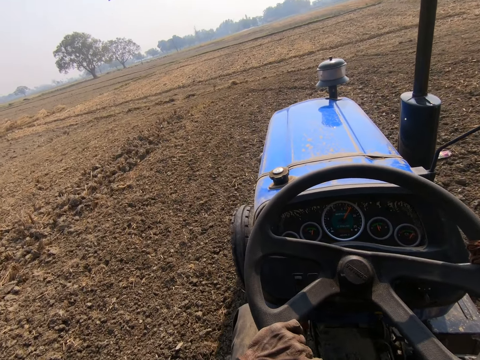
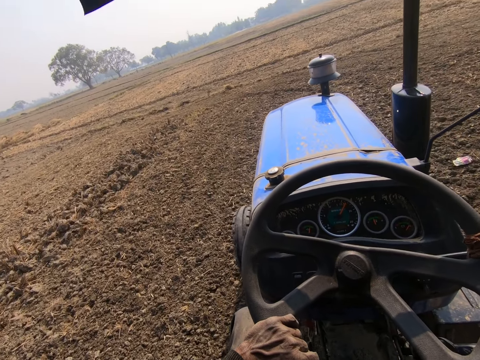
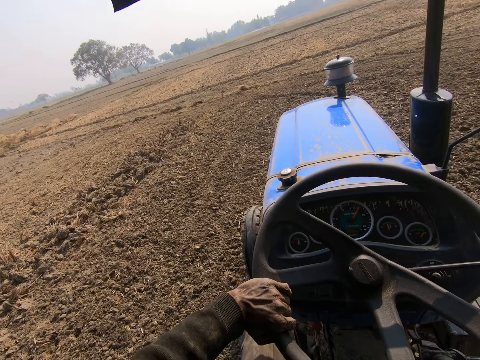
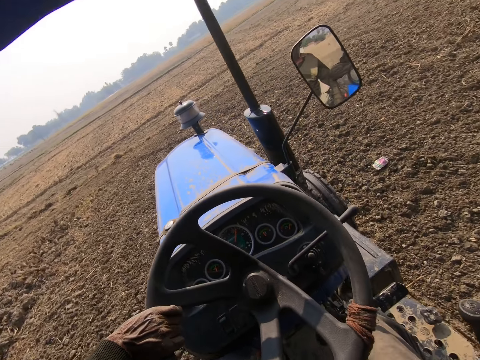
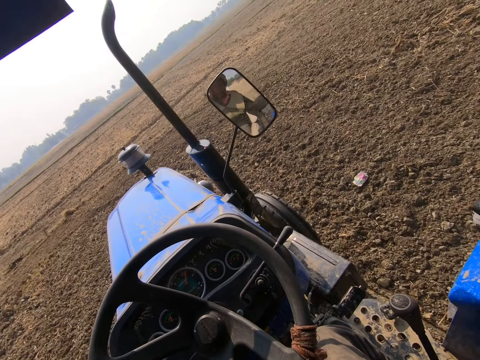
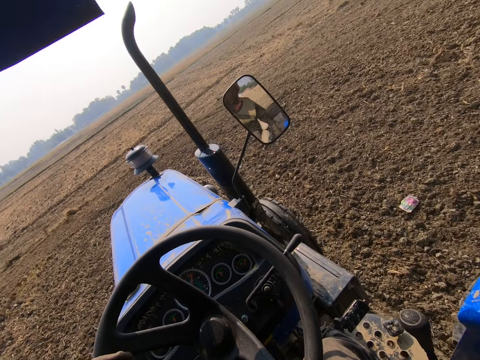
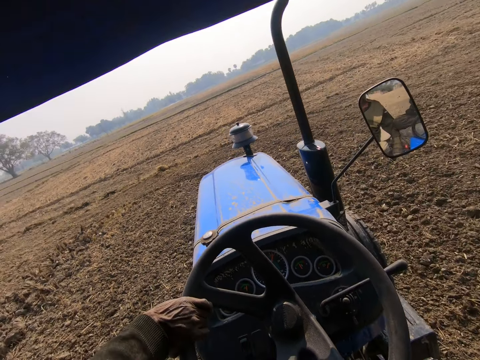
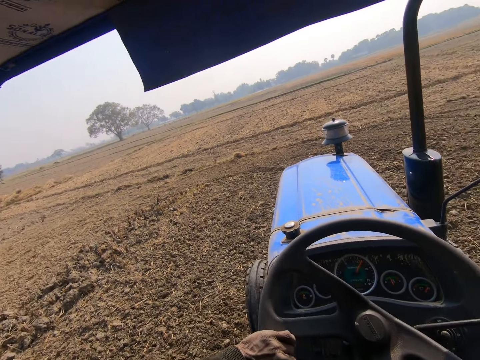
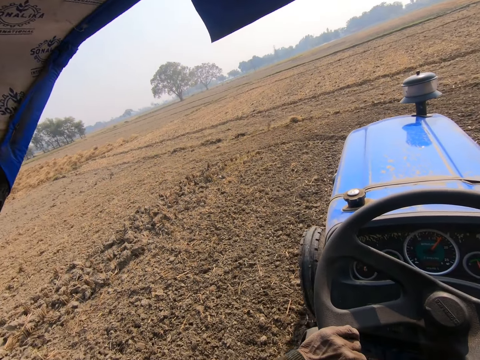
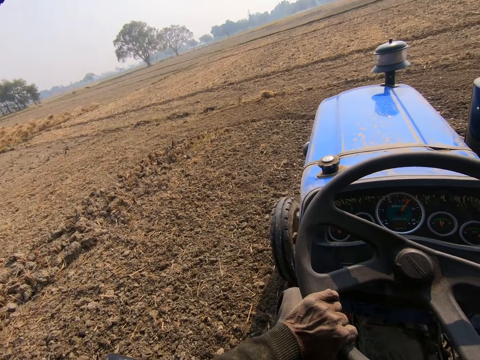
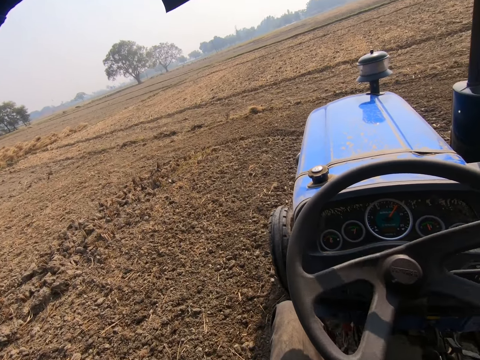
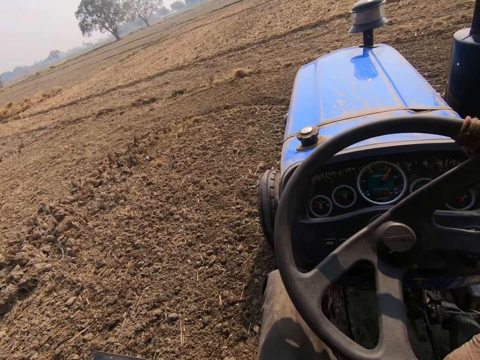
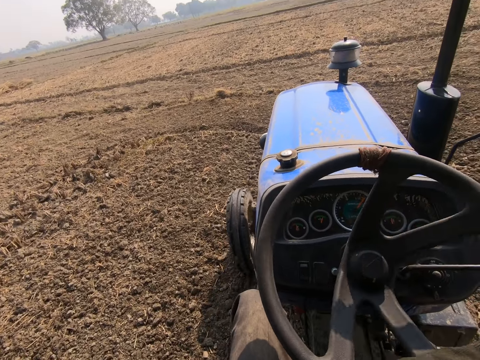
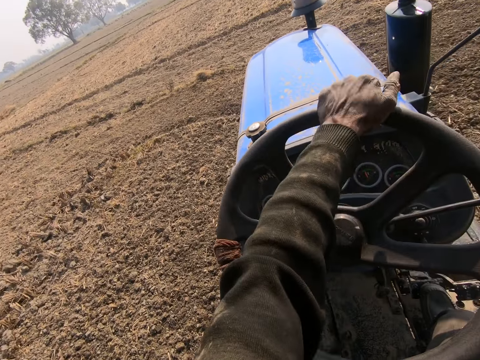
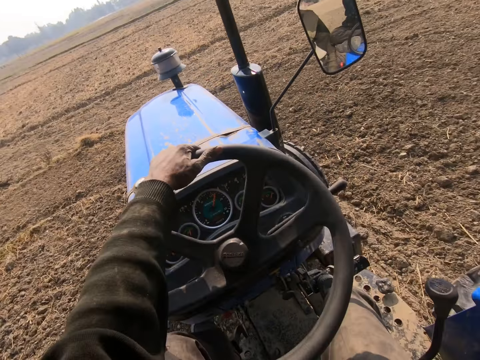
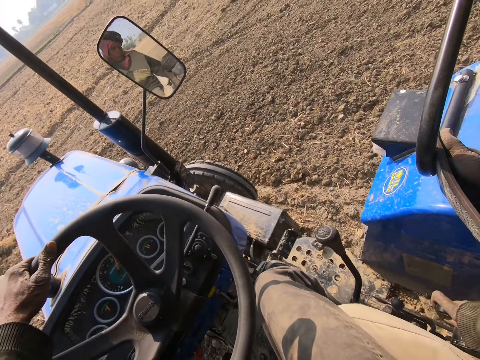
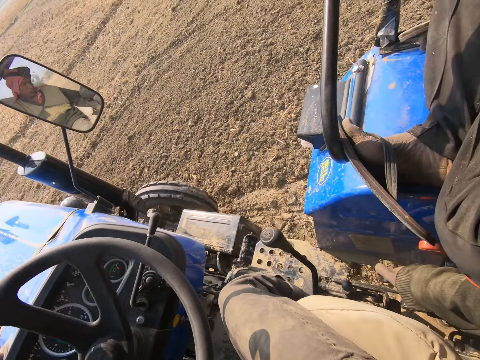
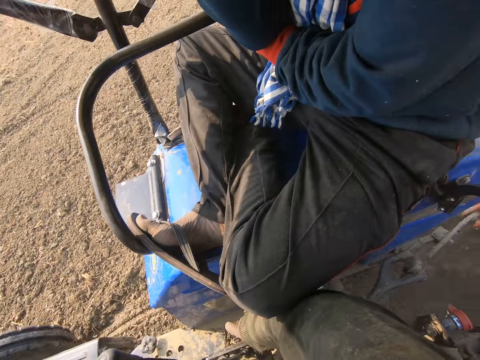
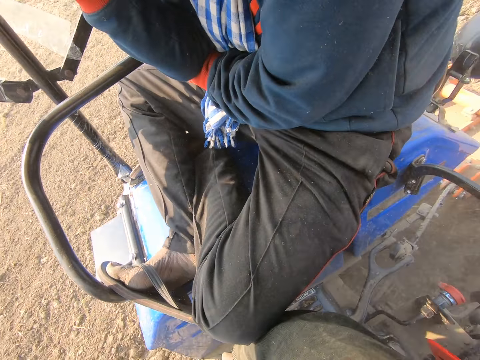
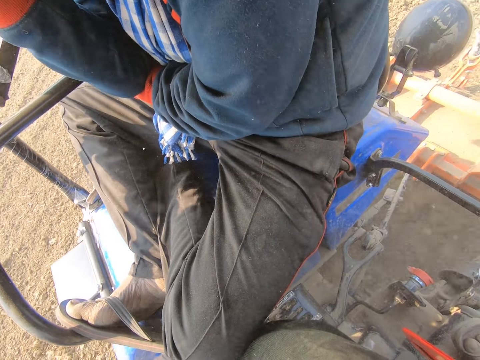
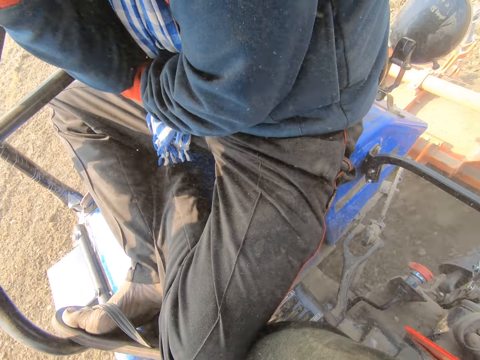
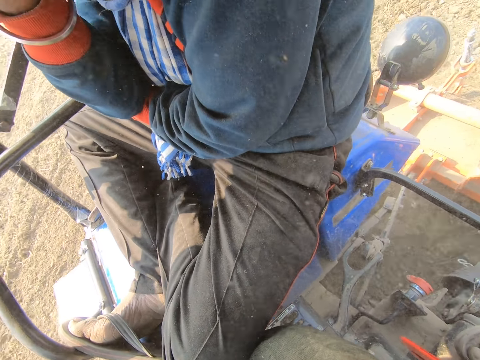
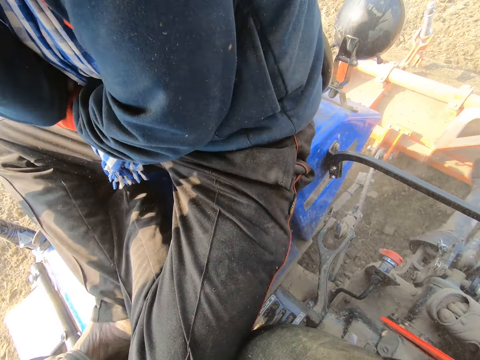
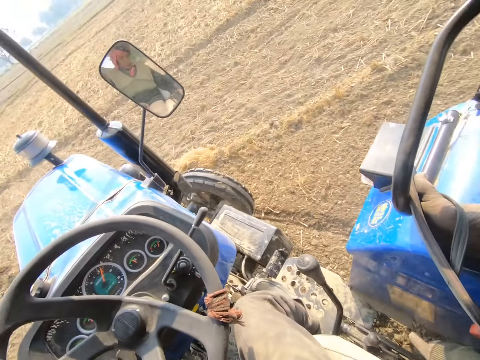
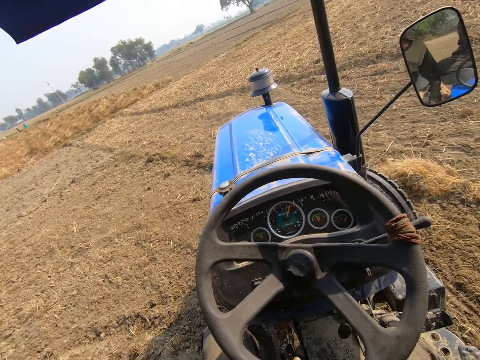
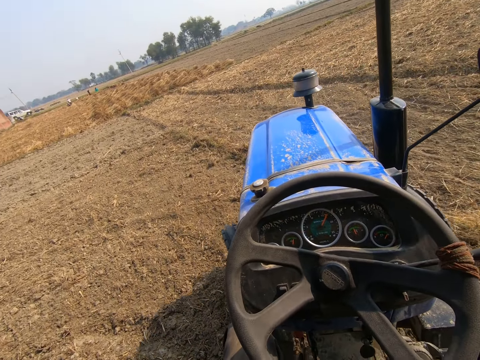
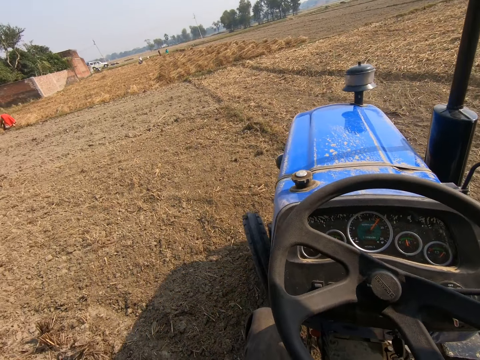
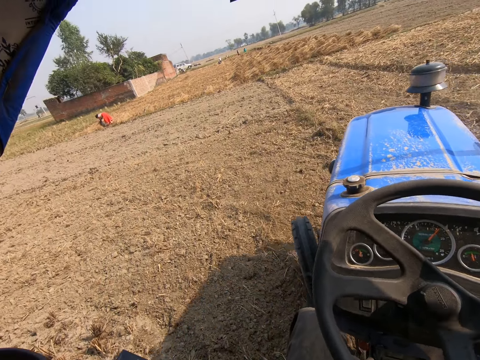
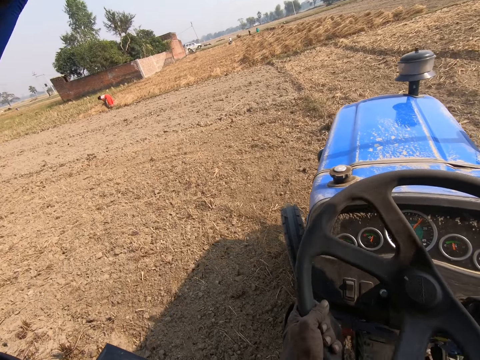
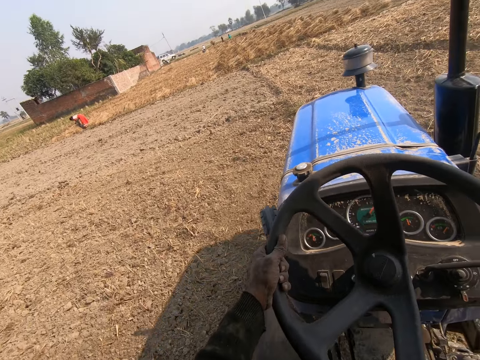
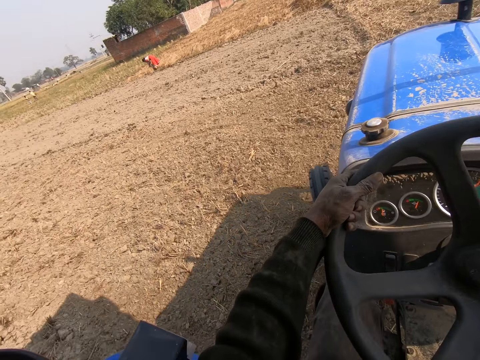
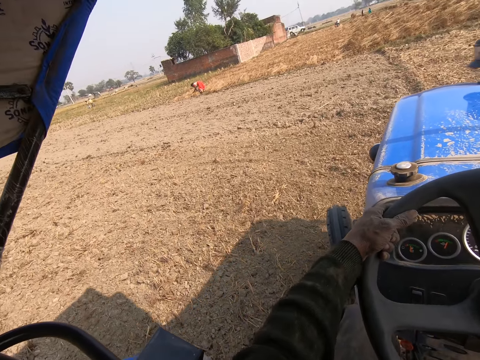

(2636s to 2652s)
The camera wearer looks back. They drive the tractor.

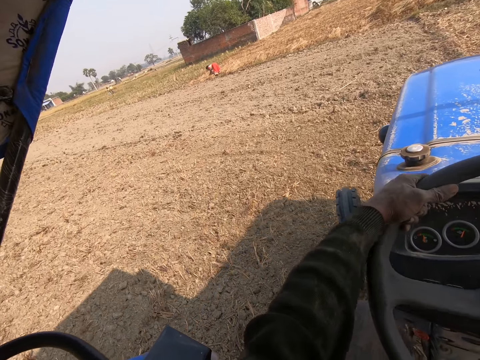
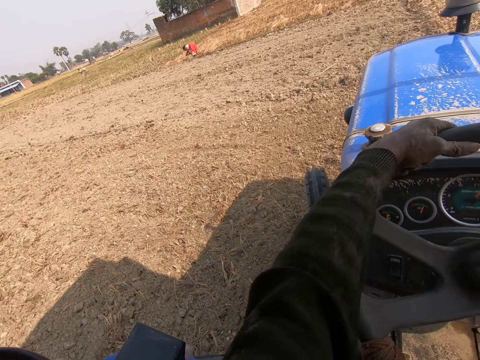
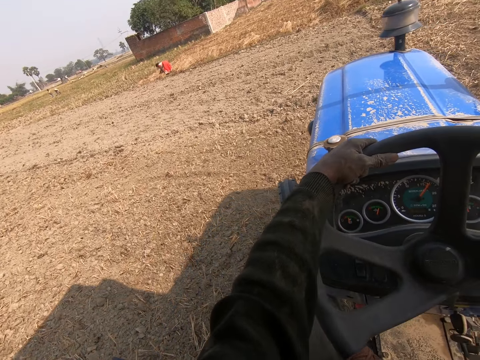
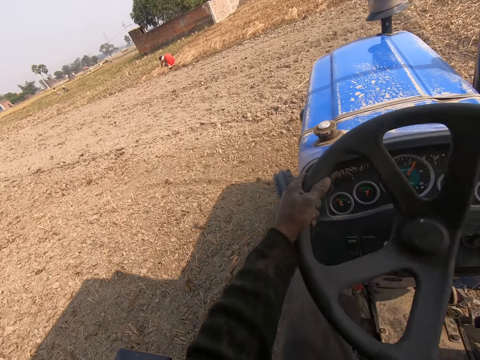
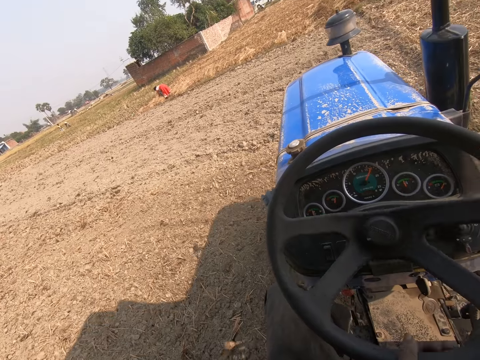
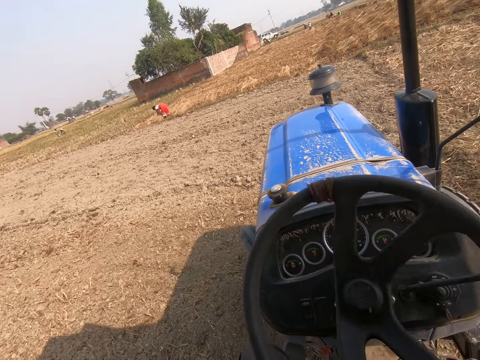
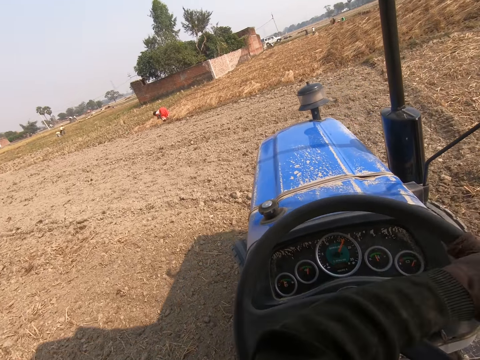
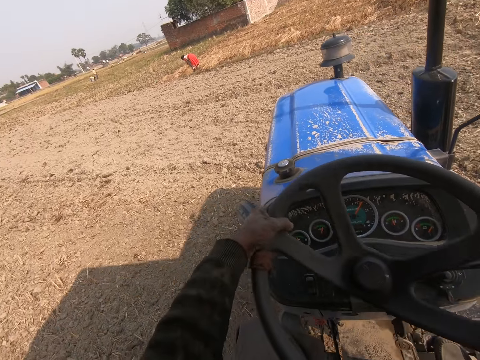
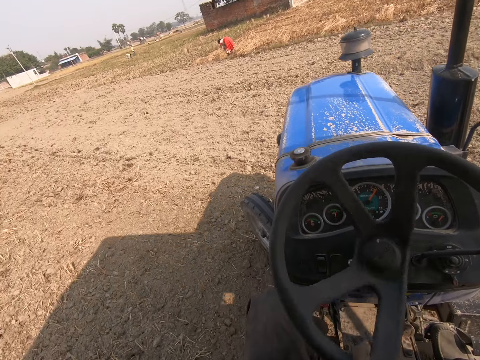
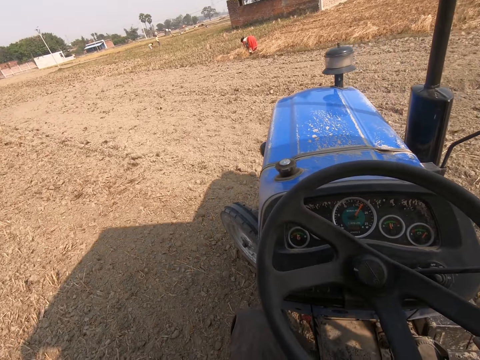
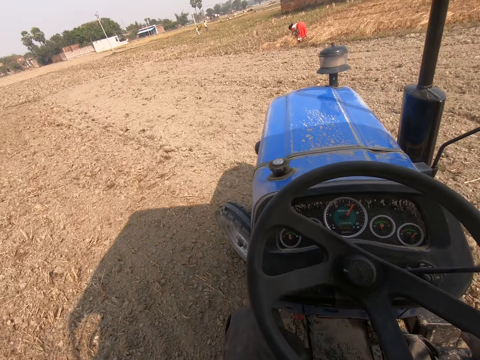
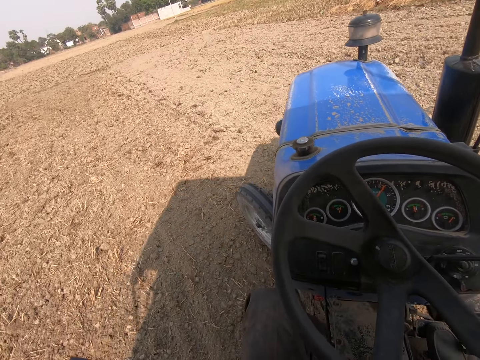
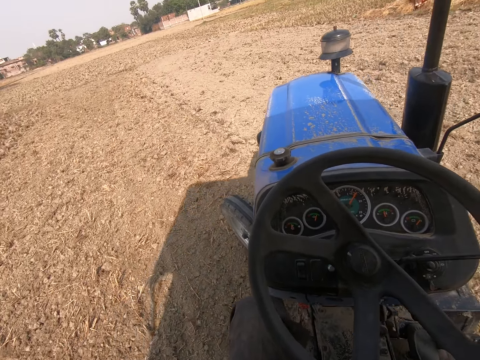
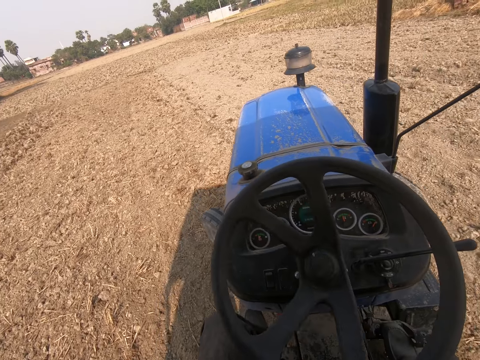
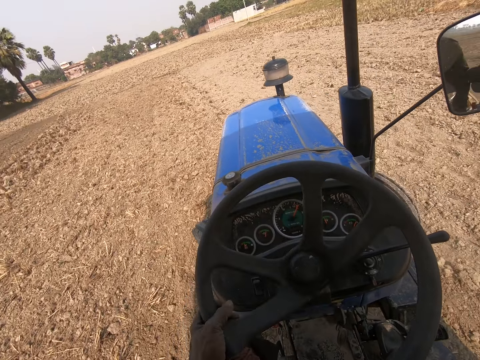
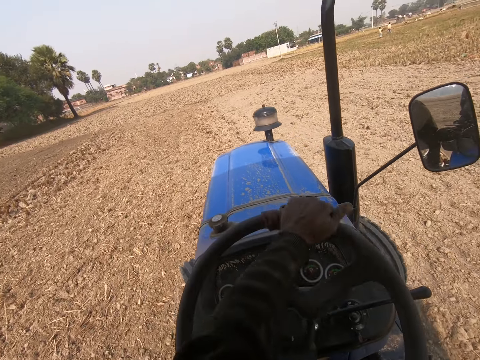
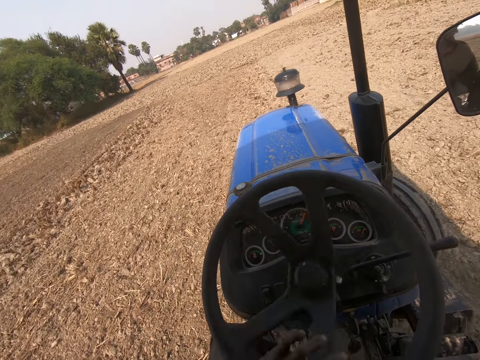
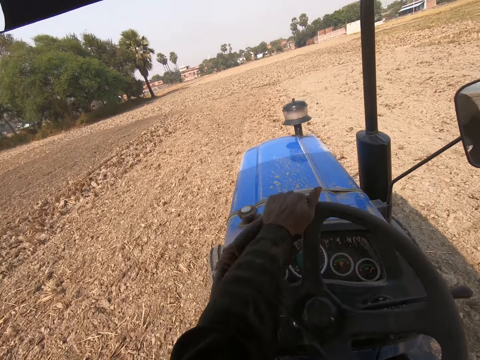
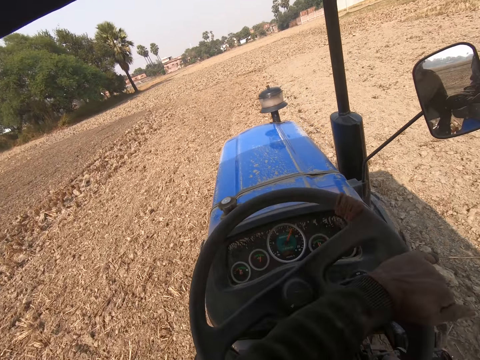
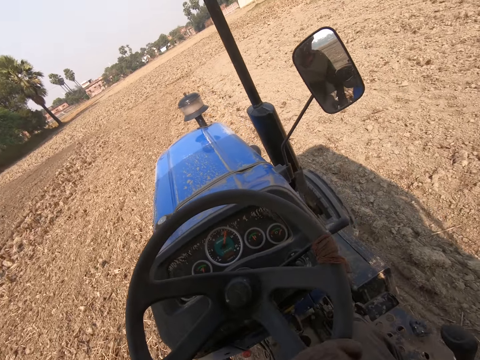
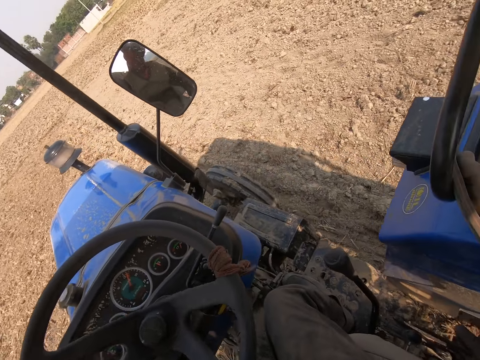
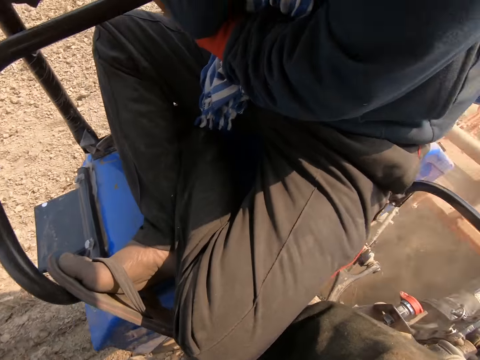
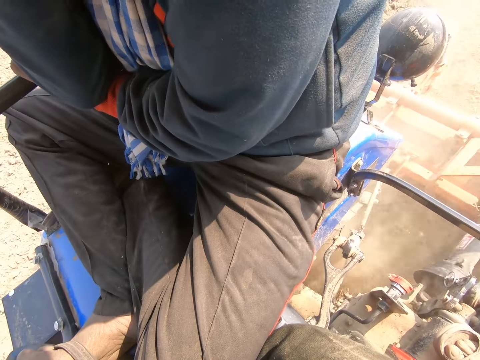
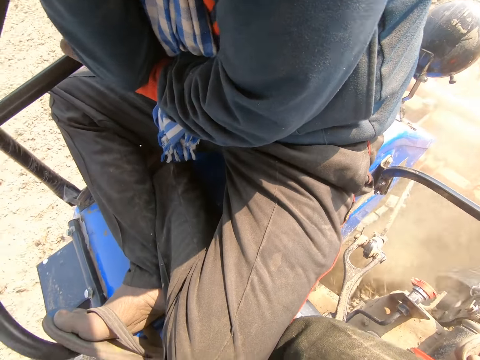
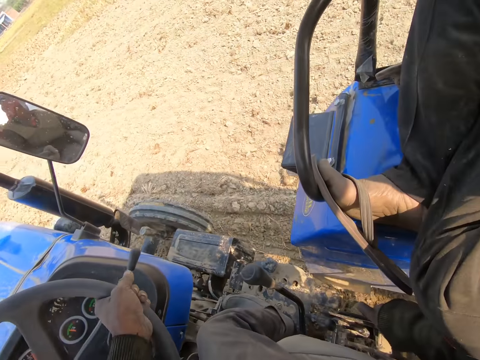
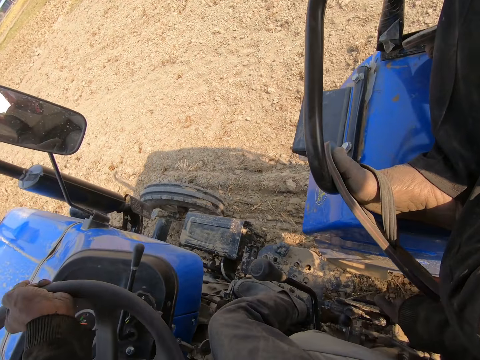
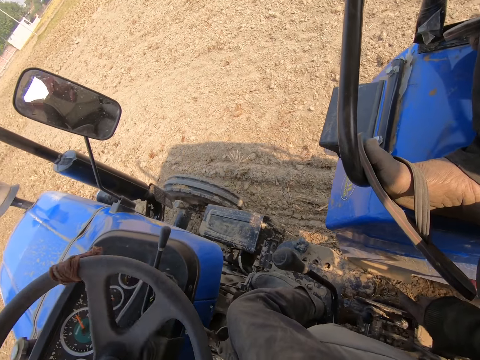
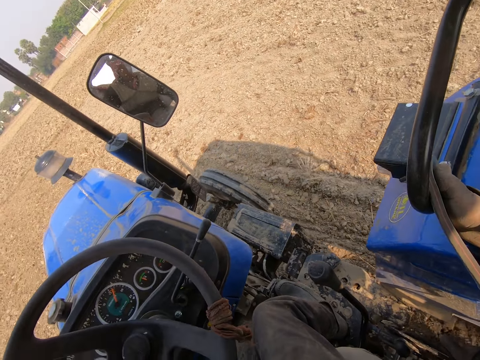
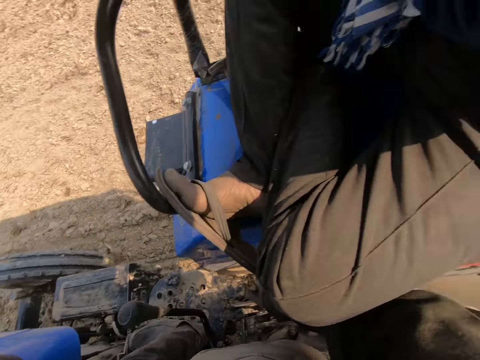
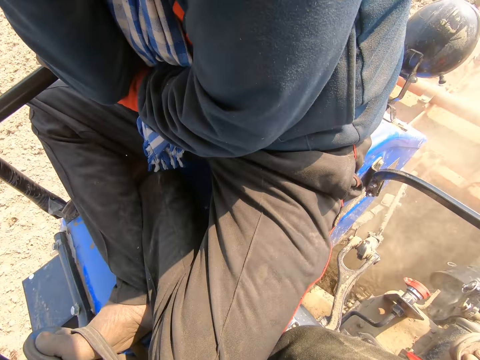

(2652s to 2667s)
The camera wearer looks back. They drive the tractor.
